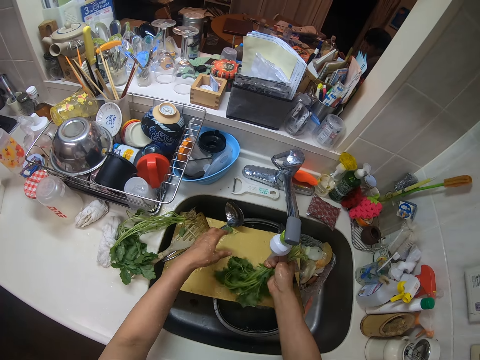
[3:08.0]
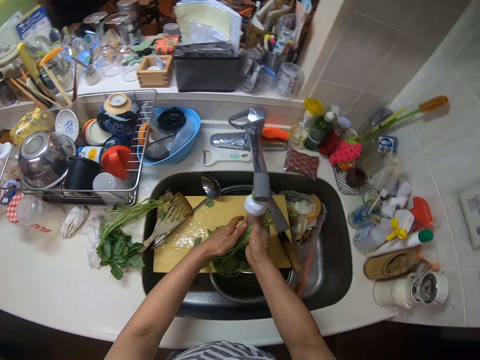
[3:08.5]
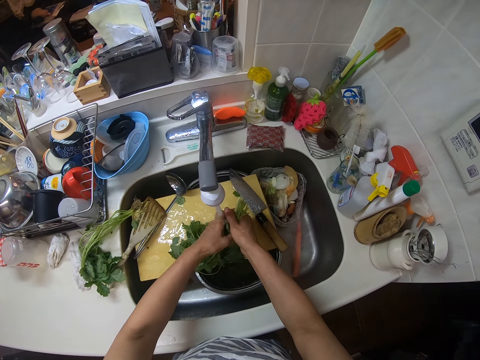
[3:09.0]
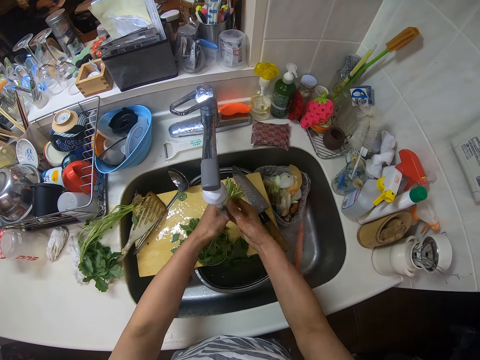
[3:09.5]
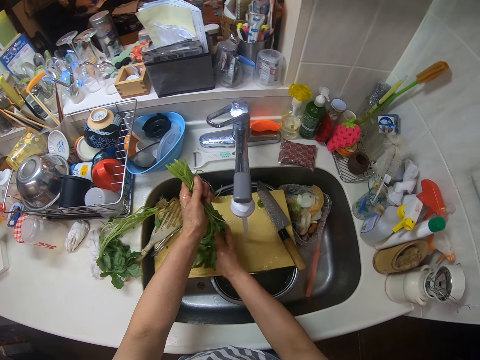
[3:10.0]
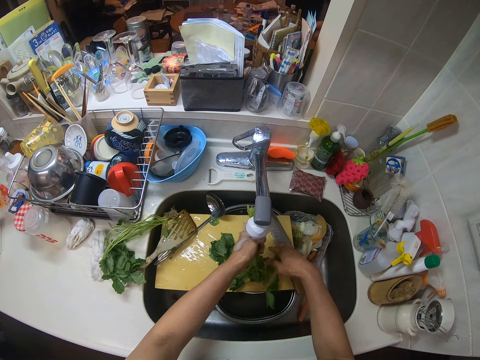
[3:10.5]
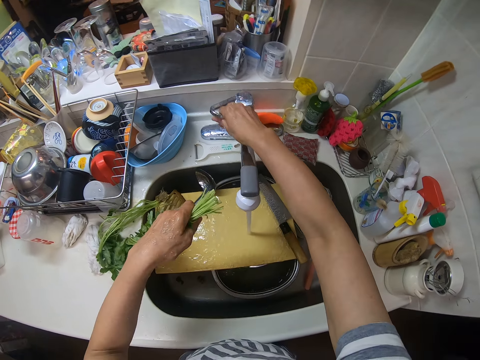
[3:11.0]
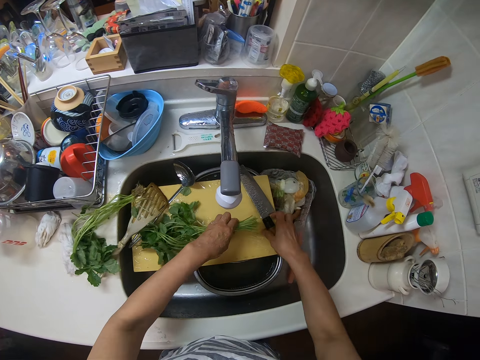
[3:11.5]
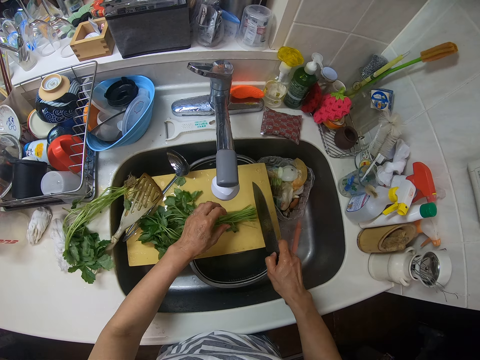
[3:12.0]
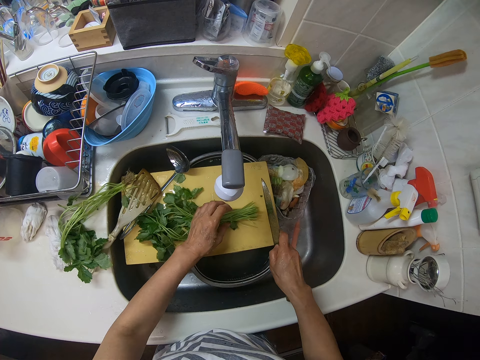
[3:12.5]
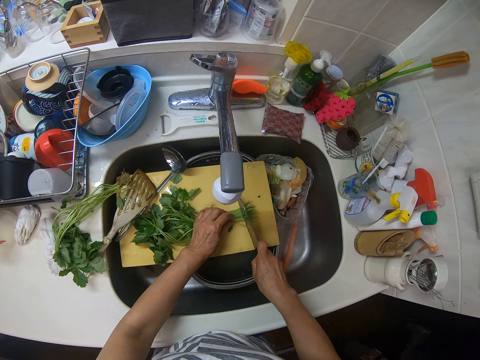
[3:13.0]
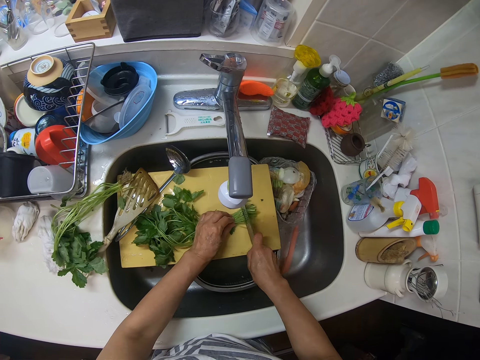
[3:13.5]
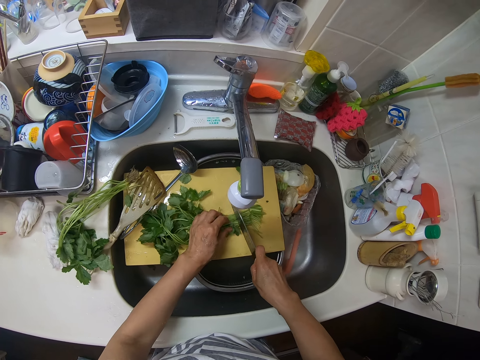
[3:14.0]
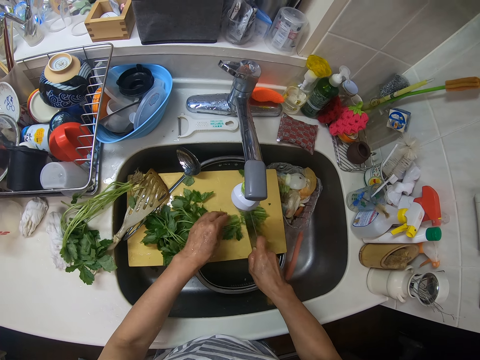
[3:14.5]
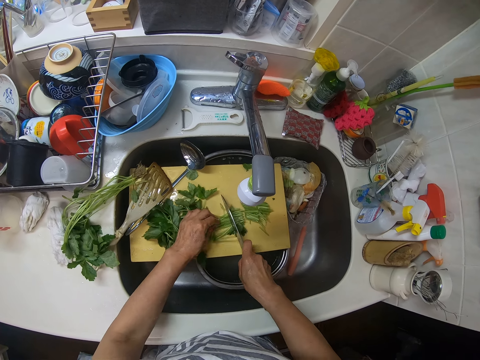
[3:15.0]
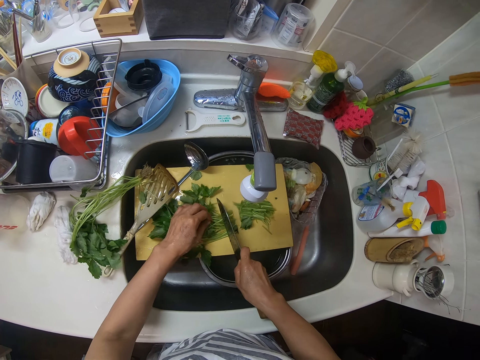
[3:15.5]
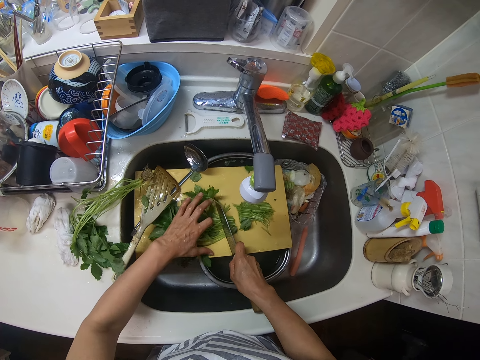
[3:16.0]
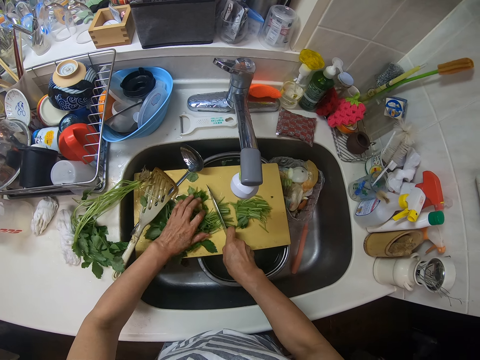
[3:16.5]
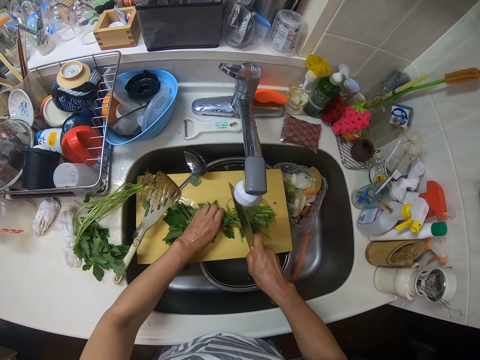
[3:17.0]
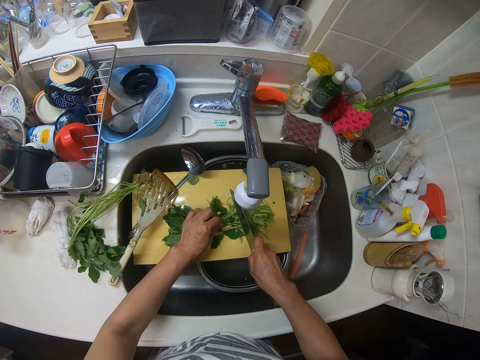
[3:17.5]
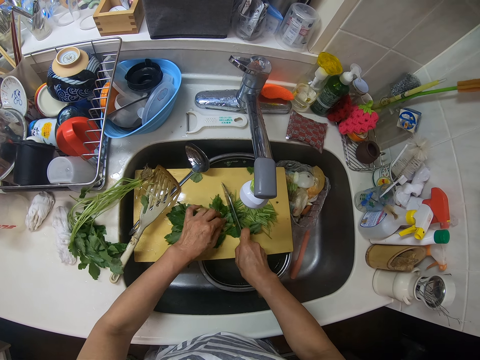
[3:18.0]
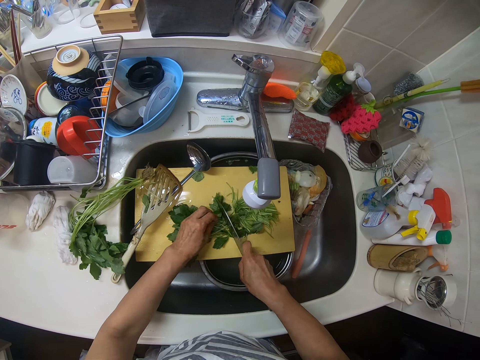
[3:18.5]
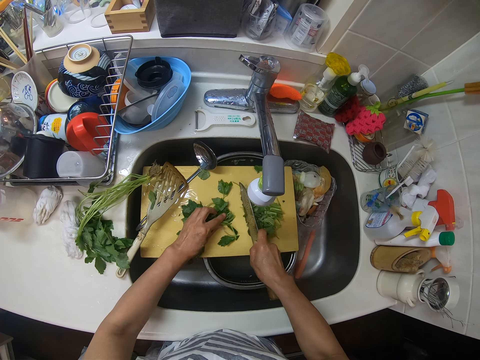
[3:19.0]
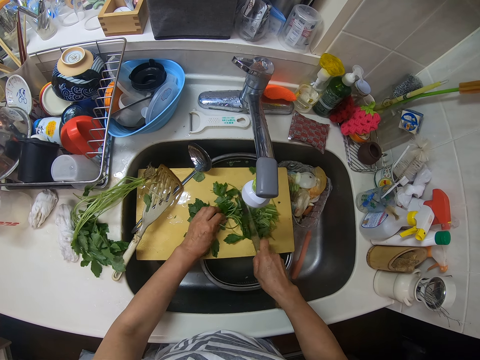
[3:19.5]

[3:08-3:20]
The camera wearer turns off the tap. They pick up the knife from the chopping board. They cut the vegetables with the knife.

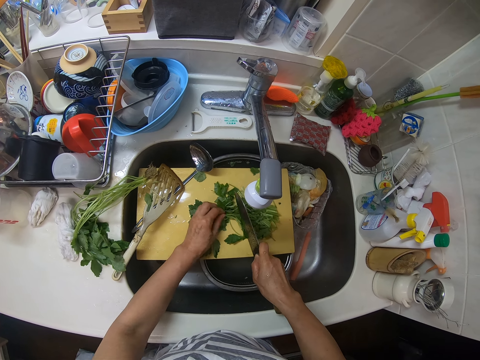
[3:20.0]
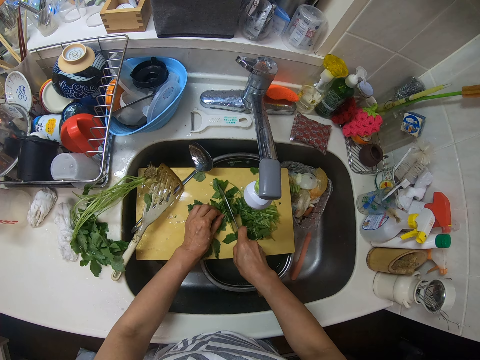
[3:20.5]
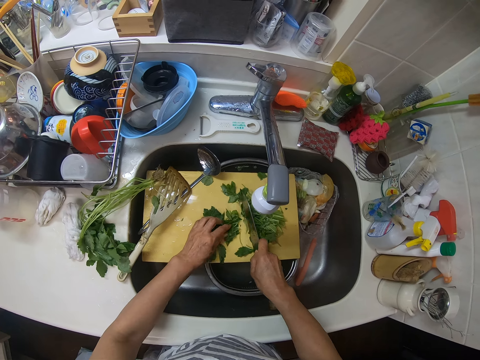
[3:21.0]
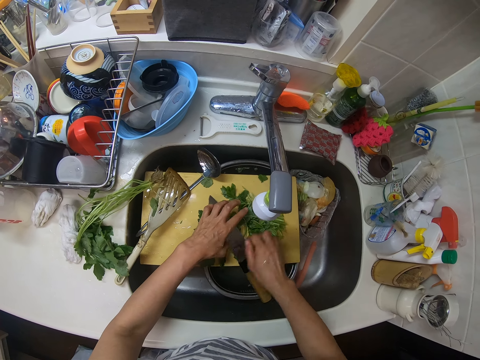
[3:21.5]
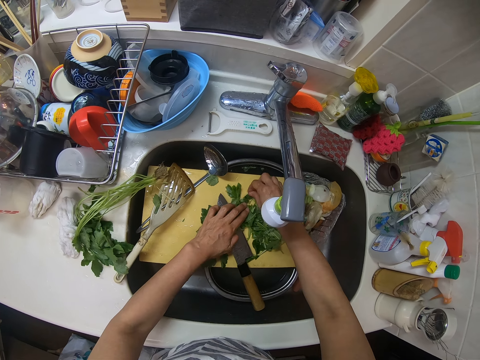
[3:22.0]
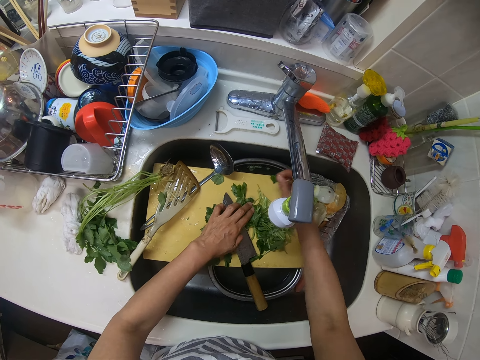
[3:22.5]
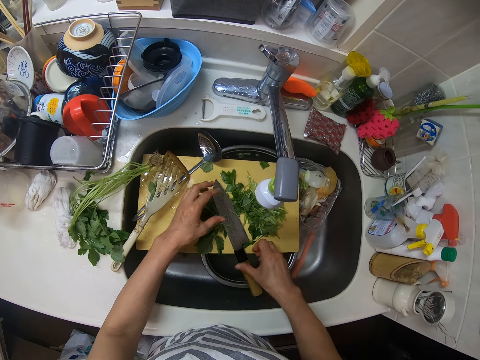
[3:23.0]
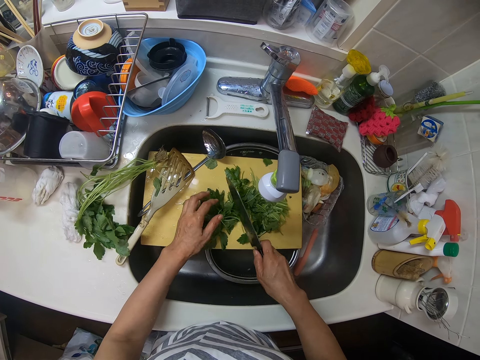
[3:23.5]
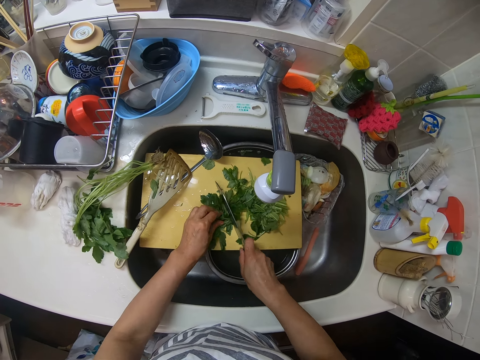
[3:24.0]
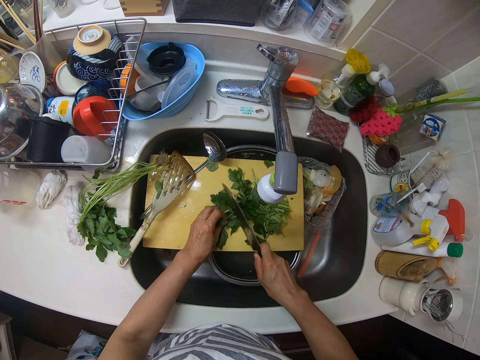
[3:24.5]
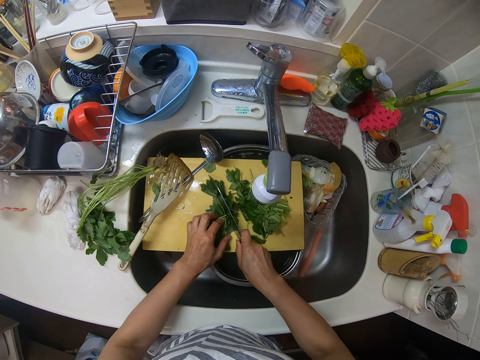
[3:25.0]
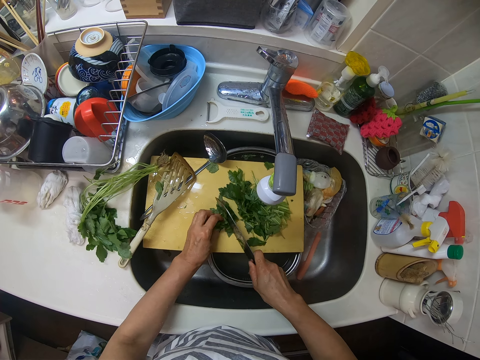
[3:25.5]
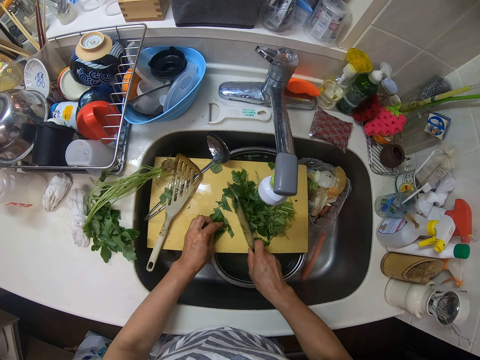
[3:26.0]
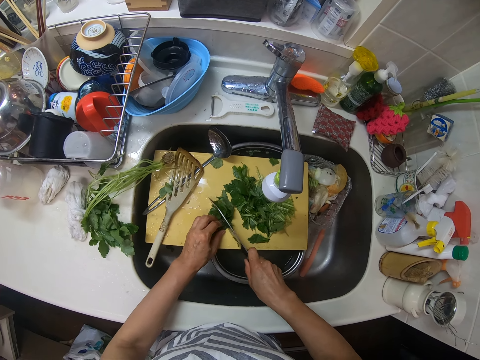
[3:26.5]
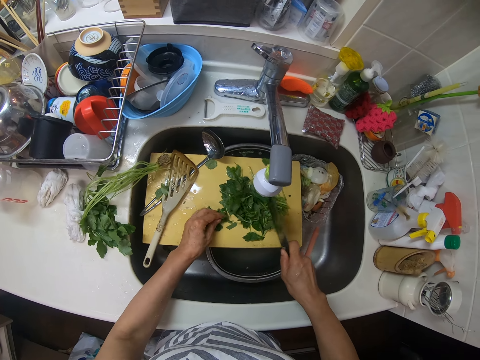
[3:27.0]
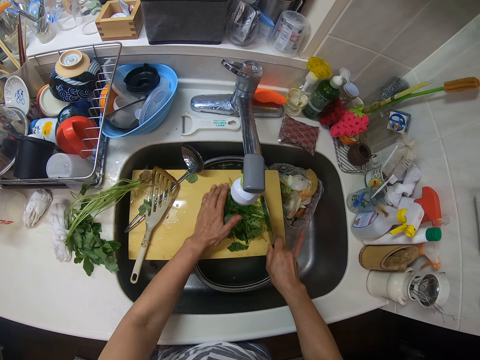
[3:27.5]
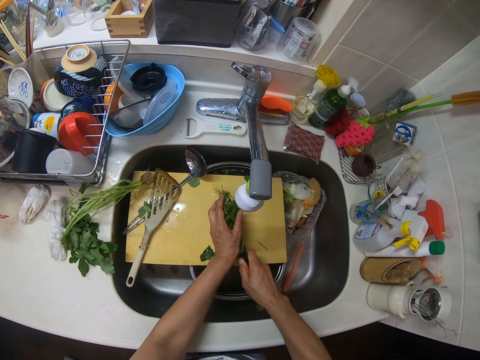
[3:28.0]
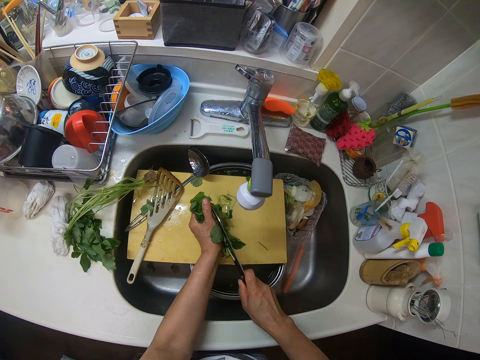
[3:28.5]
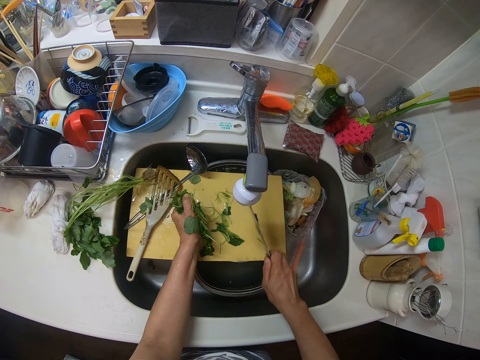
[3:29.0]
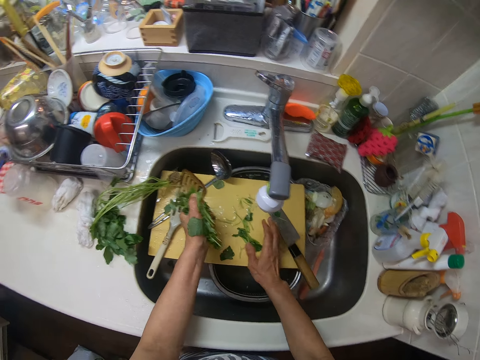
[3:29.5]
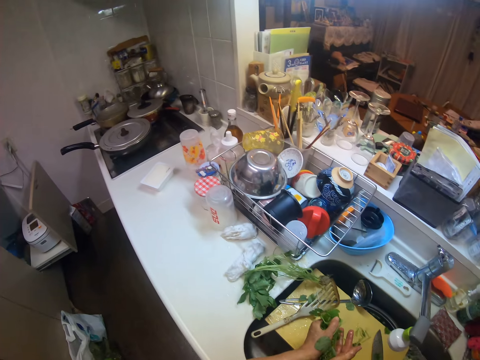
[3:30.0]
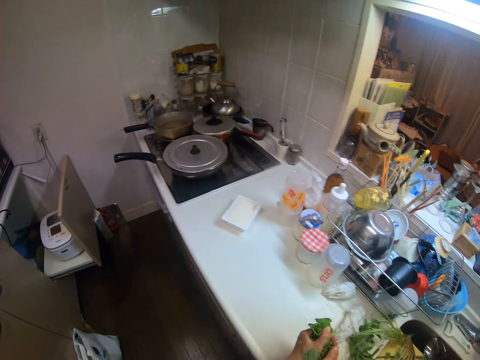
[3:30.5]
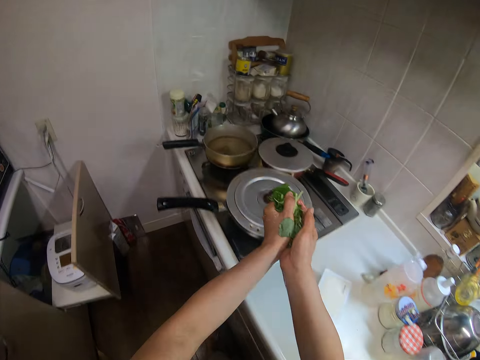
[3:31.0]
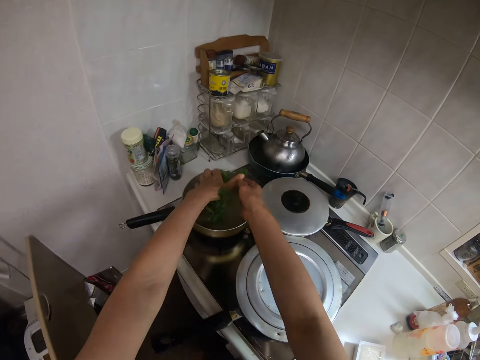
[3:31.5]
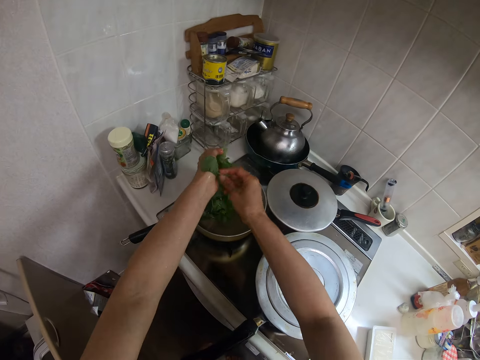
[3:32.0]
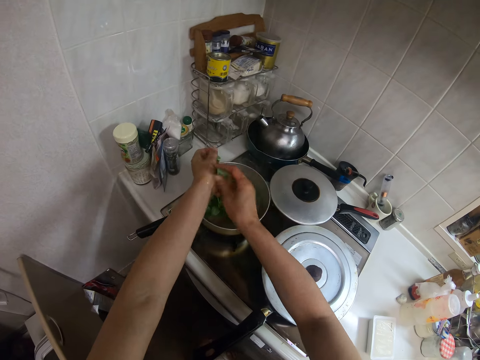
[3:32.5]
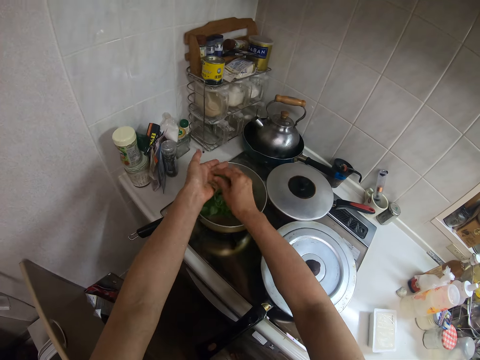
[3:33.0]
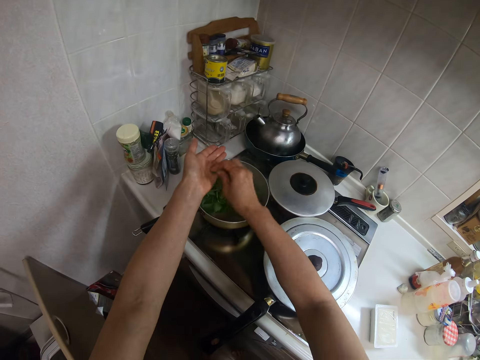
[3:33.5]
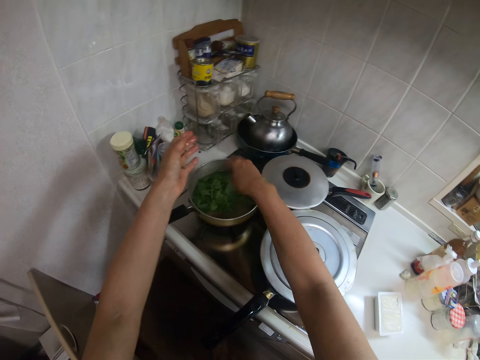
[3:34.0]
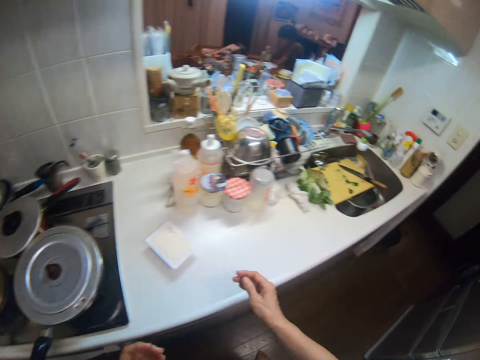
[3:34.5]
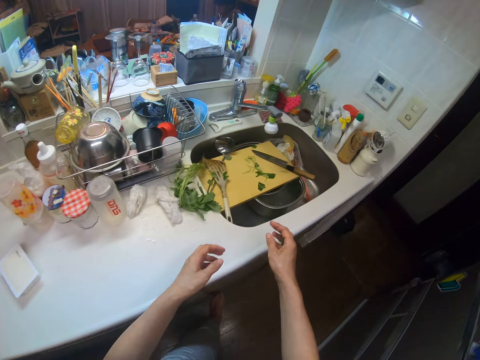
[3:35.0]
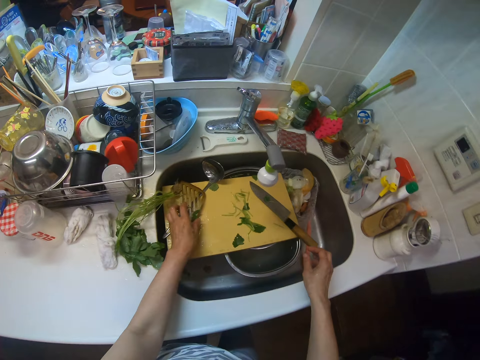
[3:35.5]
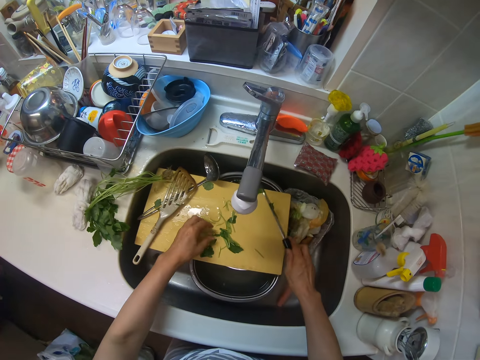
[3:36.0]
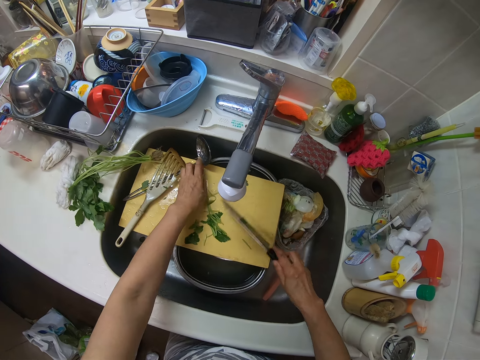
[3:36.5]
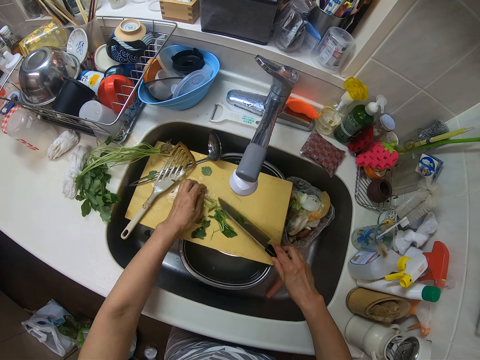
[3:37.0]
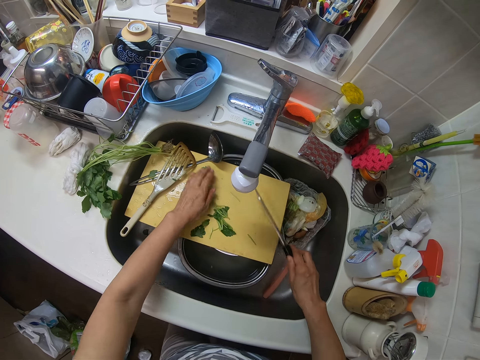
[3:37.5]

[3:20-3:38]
The camera wearer drops the knife. They remove the unwanted part of the vegetables. They pick up the knife. They collect the vegetables from the chopping board. They drop the knife on the chopping board. They pack the vegetables from the chopping board. They walk in the kitchen. They drop the vegetables in a frying pan. They walk in the kitchen. They pick up the knife from the chopping board. They gather the vegetables on the chopping board together.
